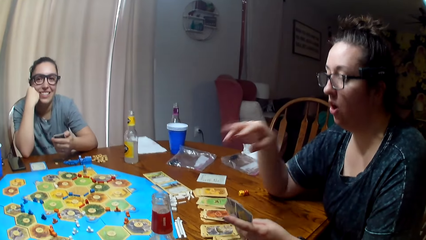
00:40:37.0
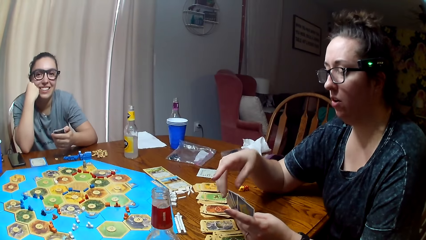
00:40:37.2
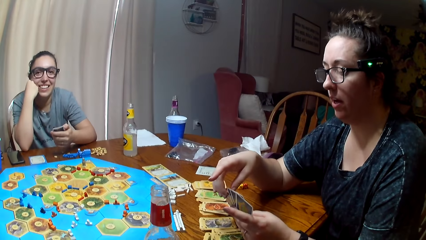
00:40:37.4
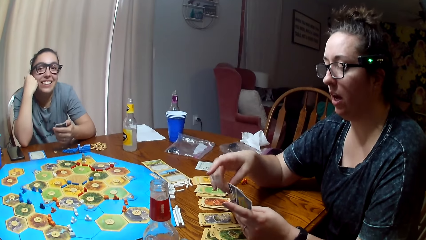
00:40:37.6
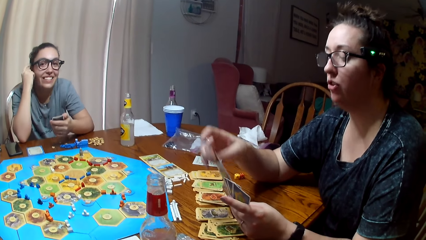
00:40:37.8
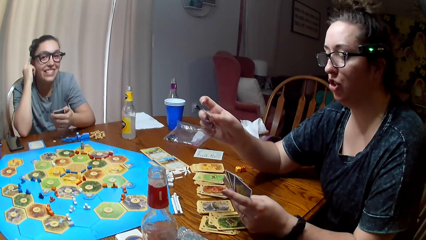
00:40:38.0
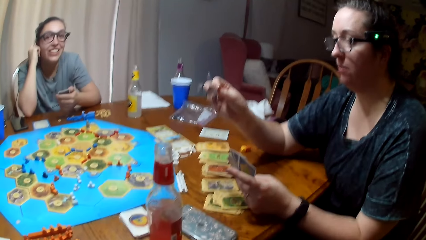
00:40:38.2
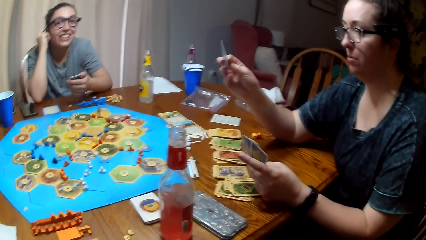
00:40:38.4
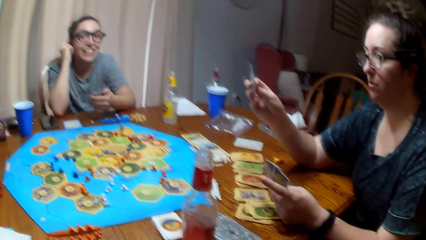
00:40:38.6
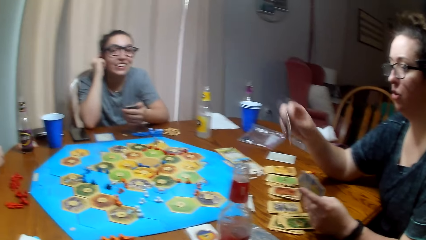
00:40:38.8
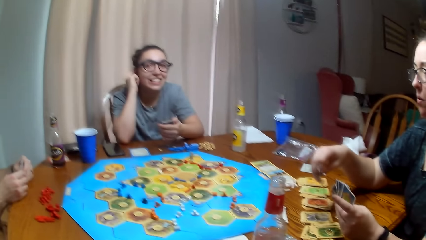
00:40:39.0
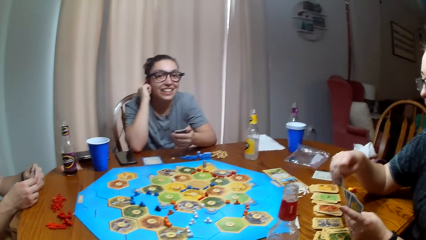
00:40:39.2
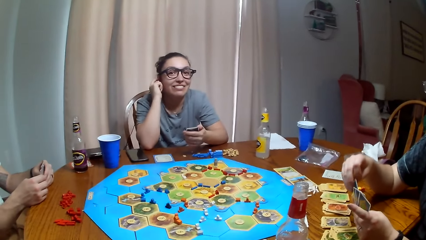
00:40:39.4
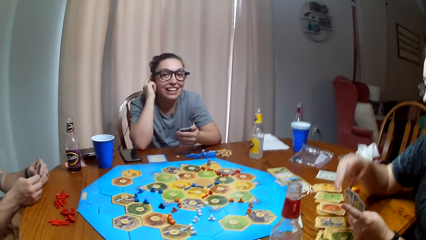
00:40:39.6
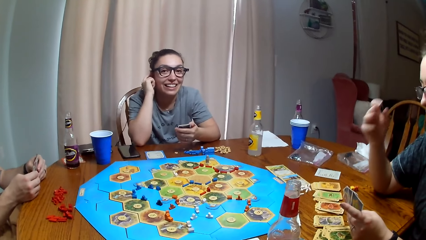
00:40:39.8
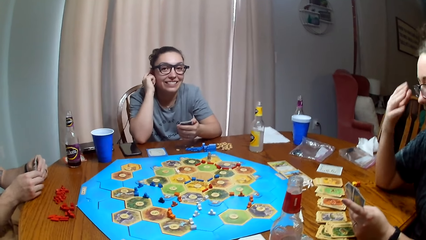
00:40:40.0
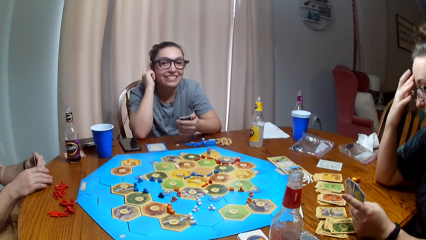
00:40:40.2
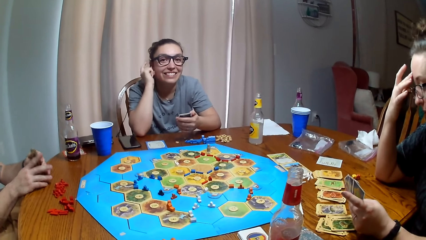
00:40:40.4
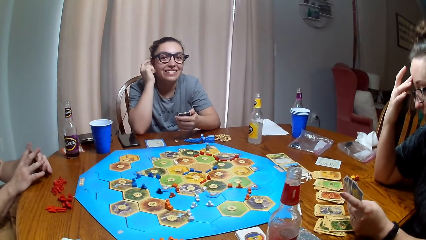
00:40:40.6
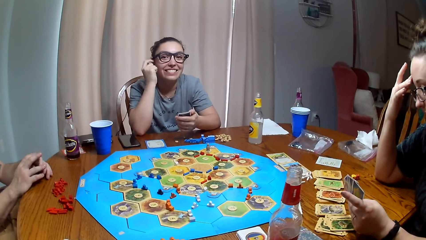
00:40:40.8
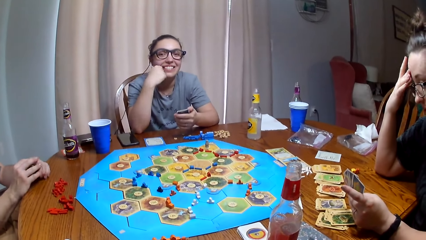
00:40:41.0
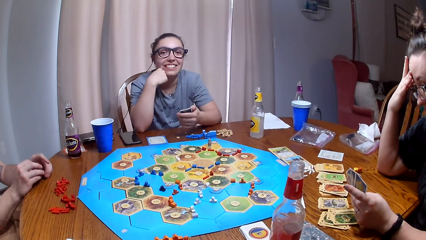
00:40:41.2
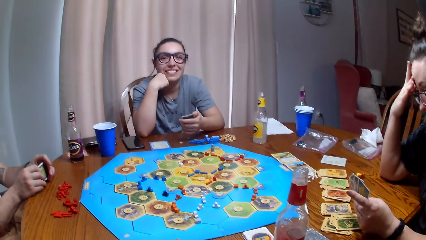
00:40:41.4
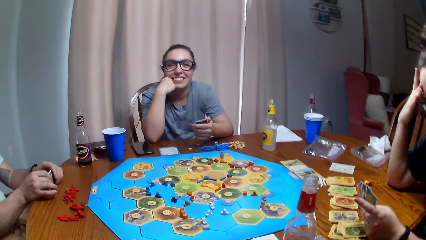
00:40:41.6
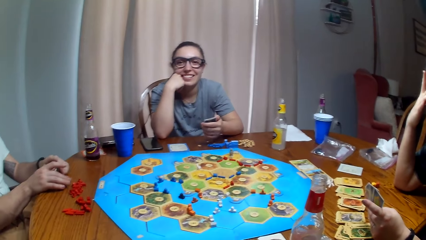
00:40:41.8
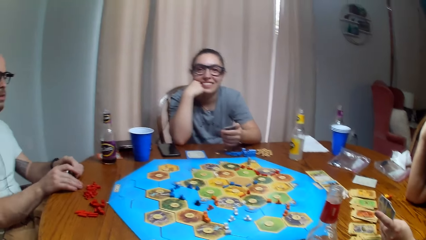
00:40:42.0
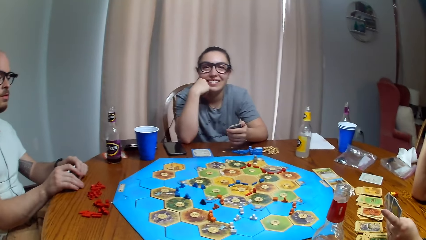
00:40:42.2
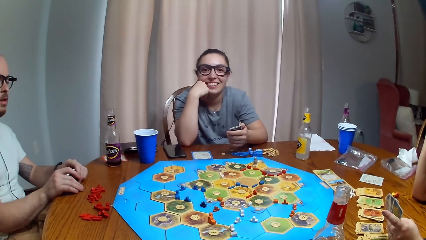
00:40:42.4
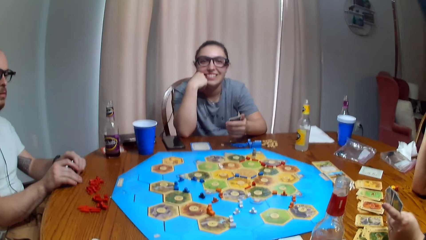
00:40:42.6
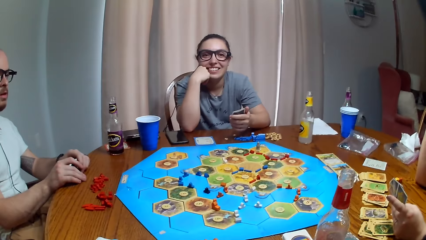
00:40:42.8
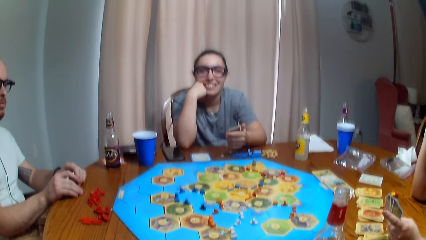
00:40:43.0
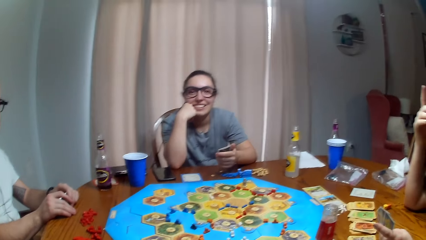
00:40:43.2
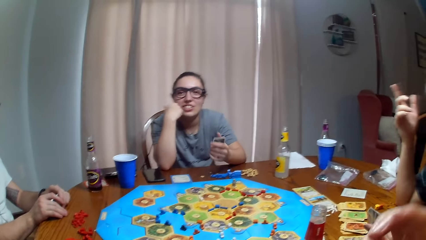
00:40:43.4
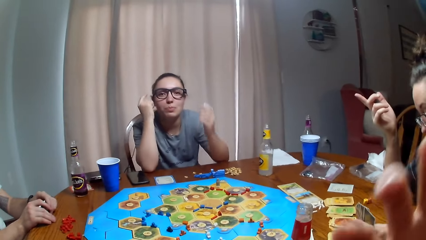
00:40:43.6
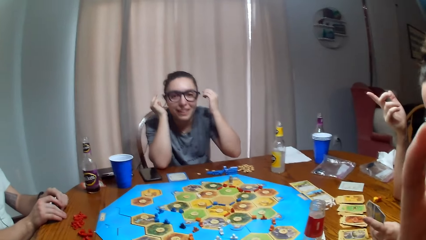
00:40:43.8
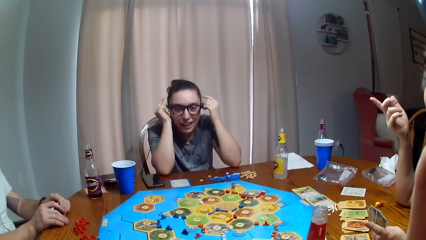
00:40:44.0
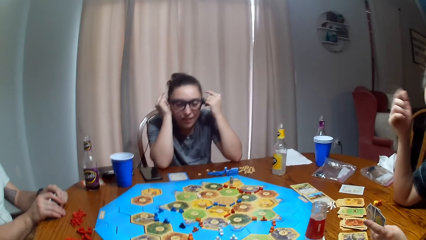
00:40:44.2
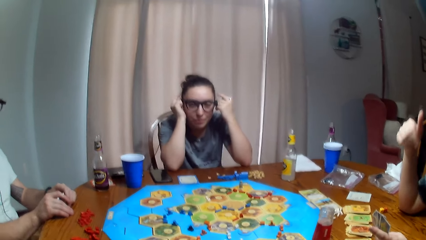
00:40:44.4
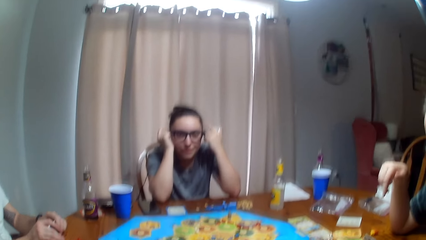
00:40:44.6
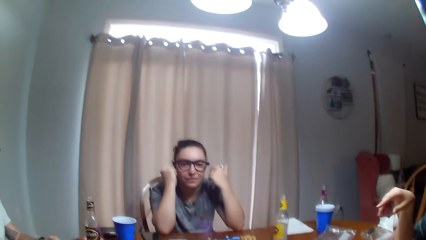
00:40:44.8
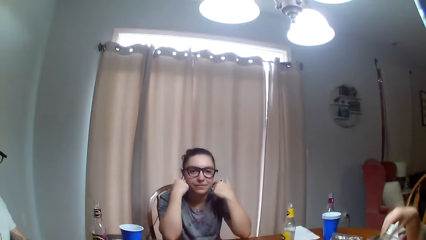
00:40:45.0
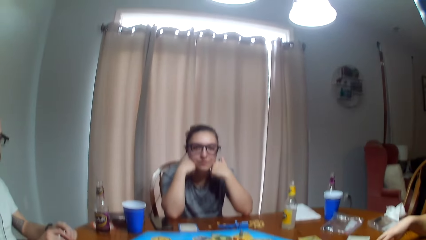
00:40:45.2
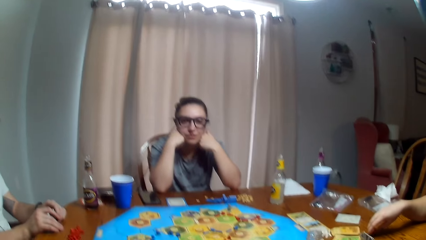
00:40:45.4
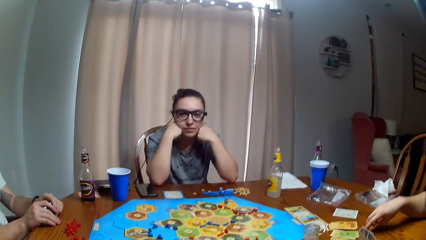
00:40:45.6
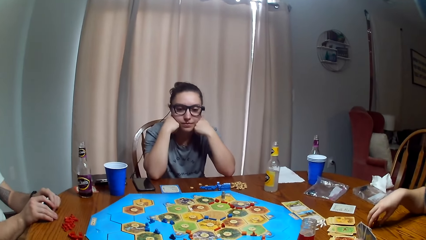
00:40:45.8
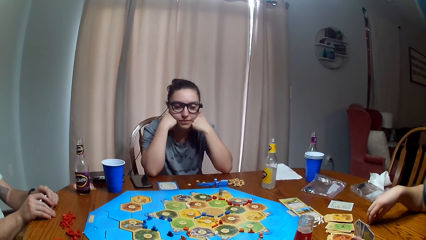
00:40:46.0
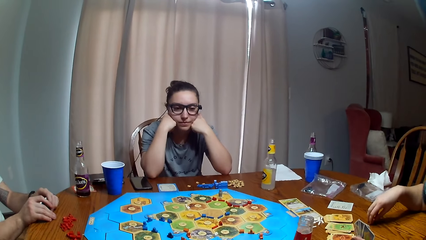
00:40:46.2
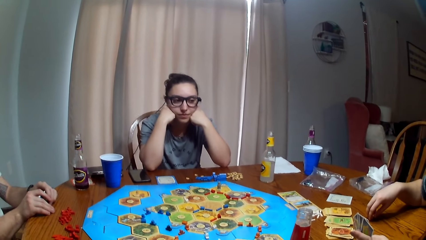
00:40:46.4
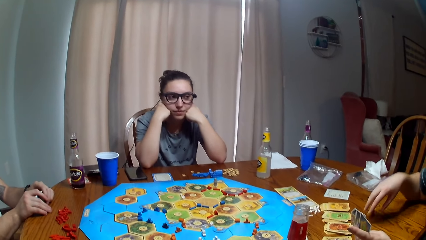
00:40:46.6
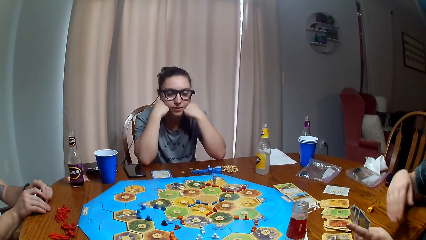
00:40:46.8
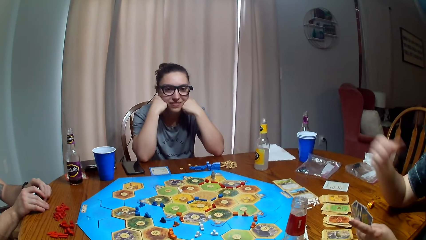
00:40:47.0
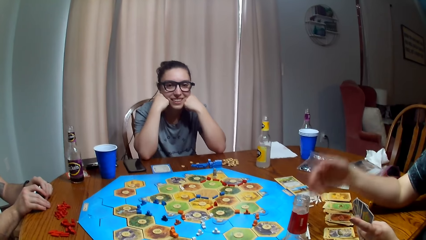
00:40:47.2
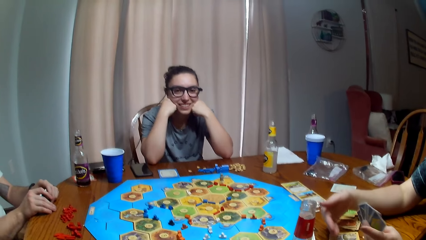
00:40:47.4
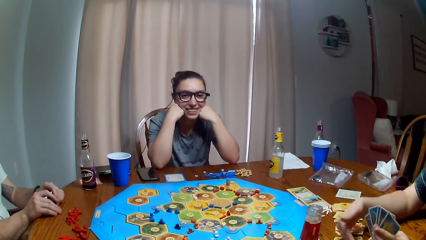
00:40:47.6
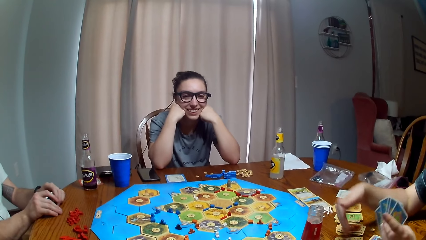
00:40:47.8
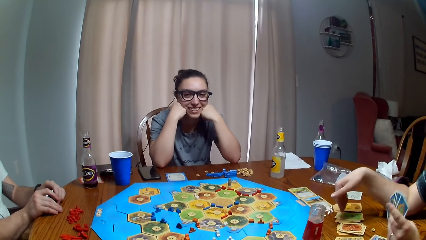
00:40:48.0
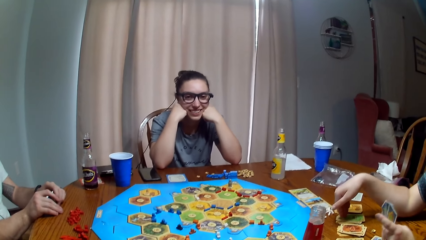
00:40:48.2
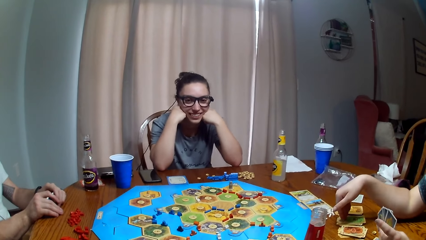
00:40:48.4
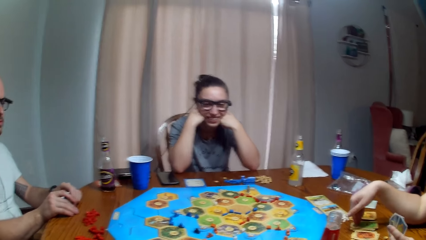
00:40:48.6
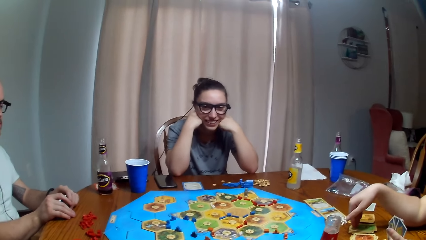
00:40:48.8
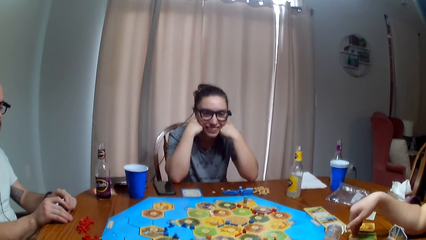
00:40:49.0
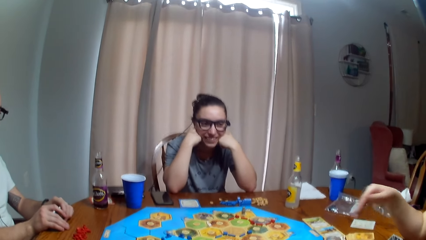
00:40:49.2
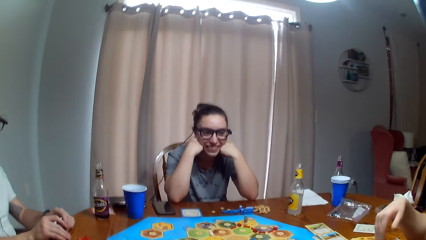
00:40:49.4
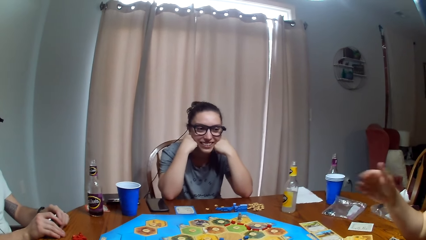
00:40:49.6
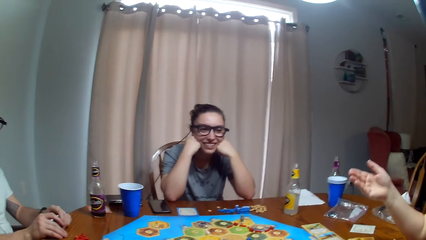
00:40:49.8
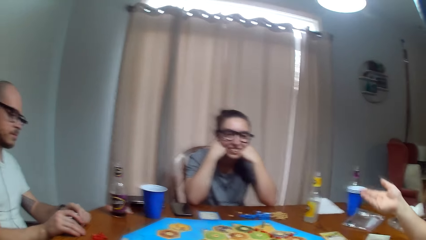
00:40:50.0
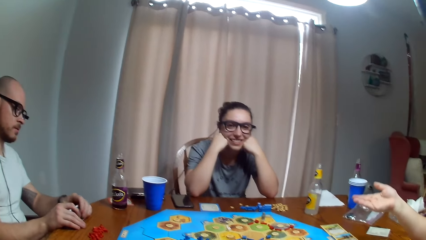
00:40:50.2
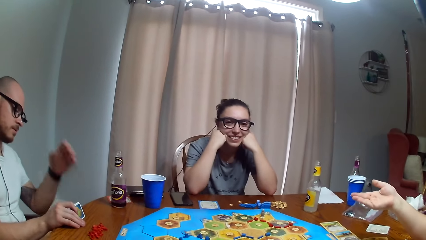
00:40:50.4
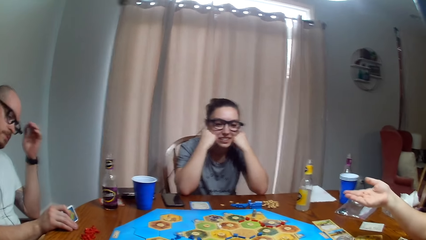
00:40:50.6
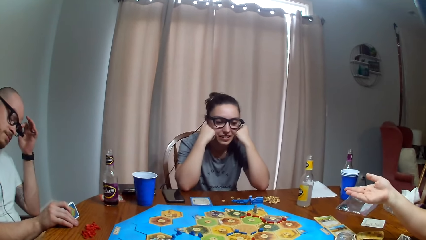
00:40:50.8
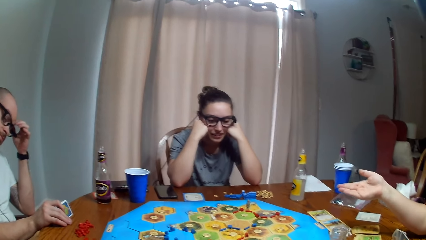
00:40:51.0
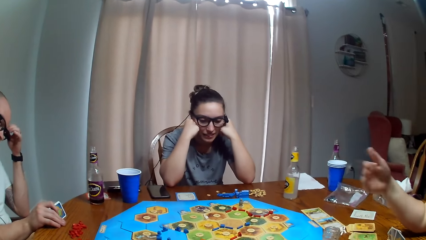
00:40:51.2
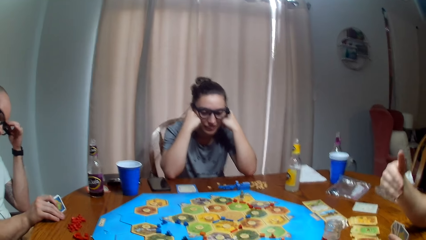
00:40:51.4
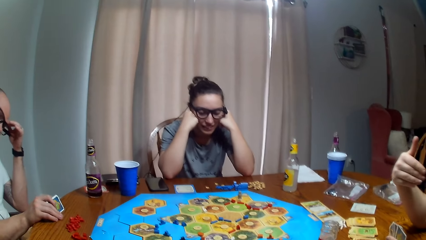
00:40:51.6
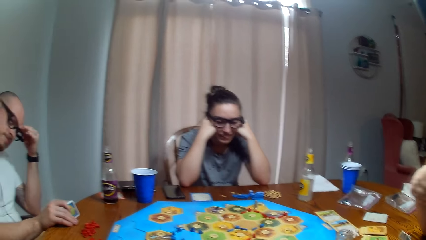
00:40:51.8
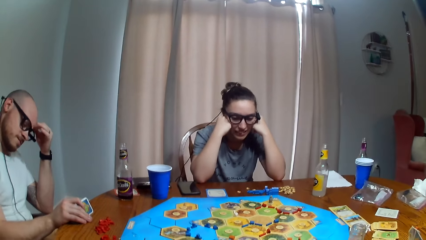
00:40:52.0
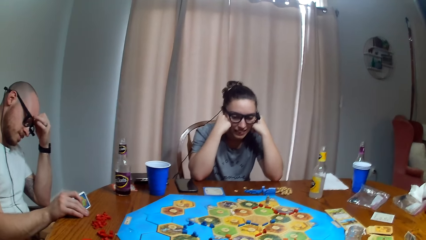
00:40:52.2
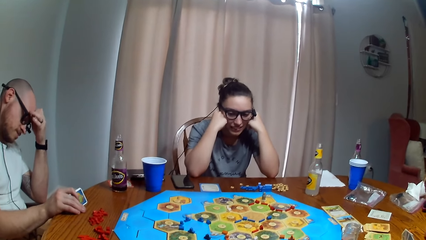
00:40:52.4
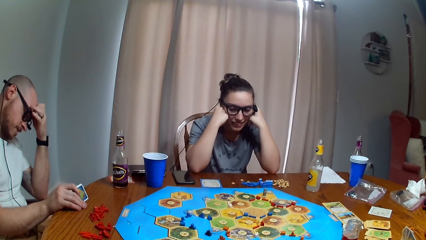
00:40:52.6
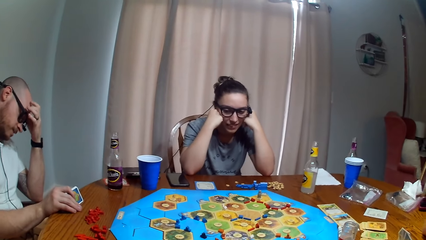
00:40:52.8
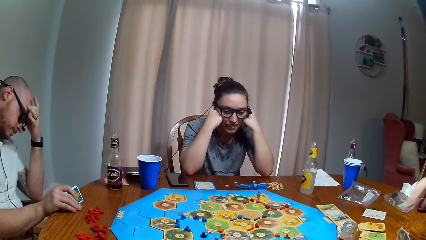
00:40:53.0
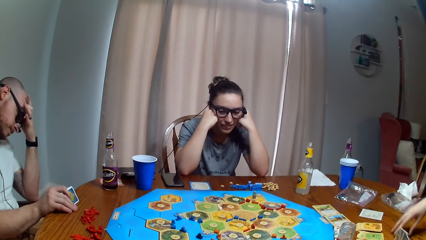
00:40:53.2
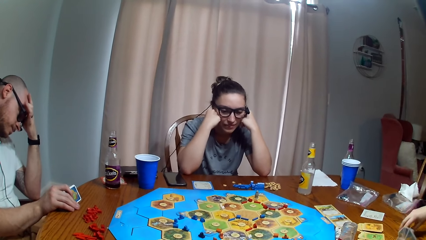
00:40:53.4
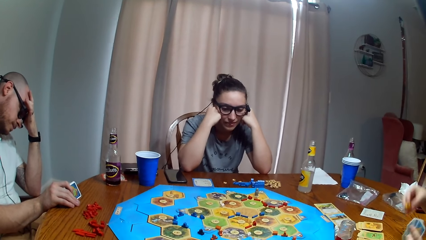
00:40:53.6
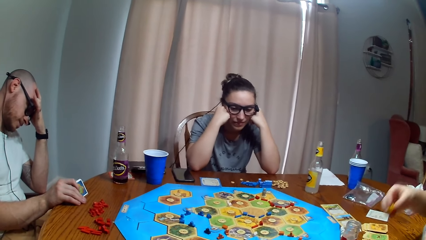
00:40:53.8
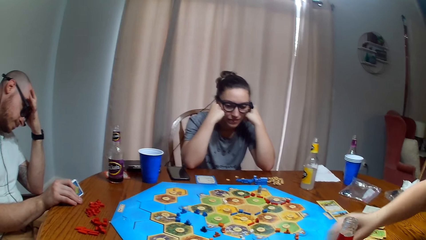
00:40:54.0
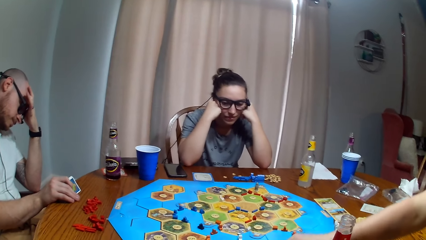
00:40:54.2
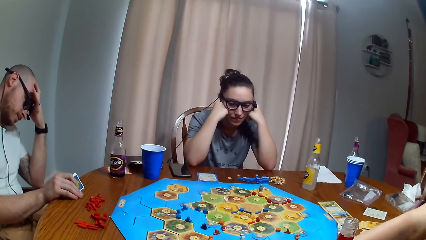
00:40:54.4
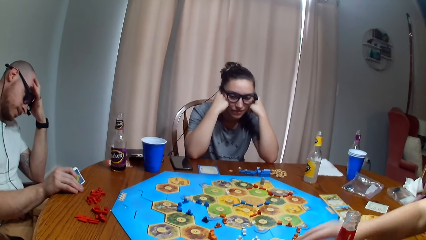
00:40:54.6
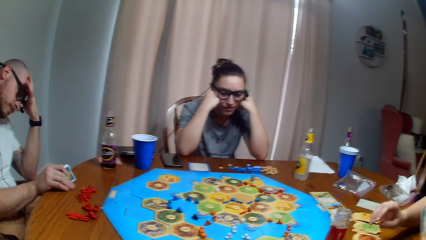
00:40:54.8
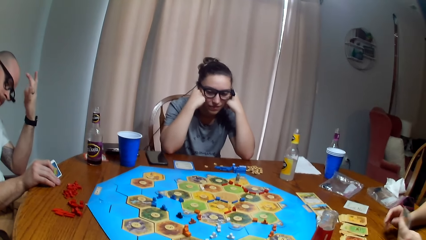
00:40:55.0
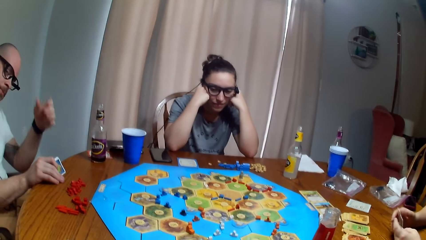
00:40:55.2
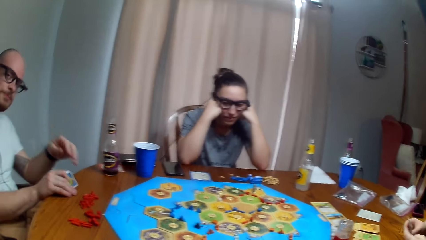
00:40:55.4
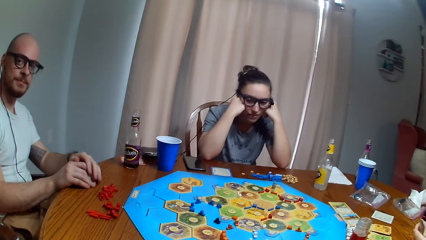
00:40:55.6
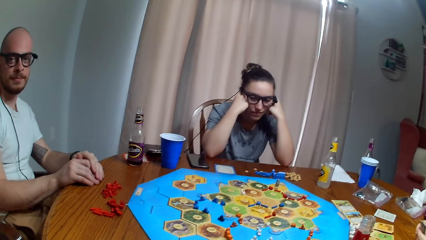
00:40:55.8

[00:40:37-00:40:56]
A woman removes the card. Another woman dialogues with a man. The first woman touches the face and moves the hands. A woman points at the cards. The man touches the face. The first woman moves the hand. The other woman picks up a pawn. The first woman moves the dice to the camera wearer. The other woman drops the pawn.
